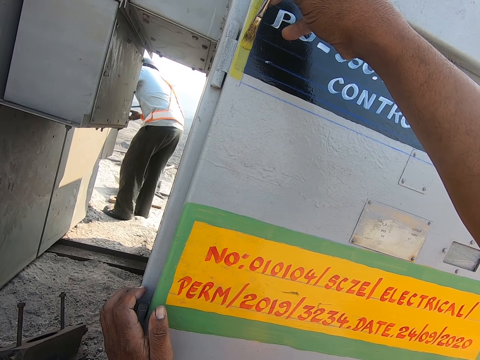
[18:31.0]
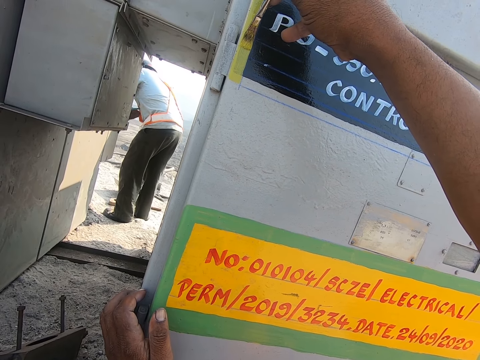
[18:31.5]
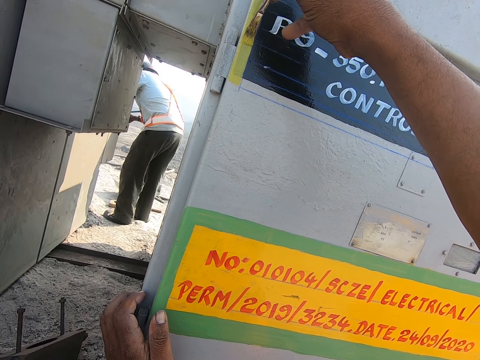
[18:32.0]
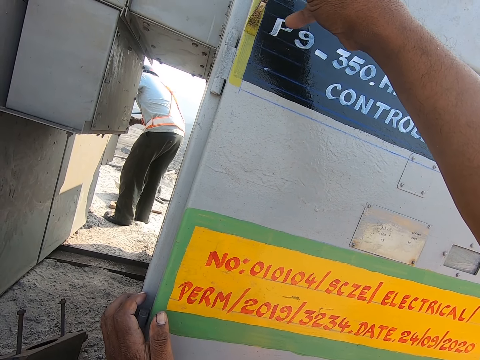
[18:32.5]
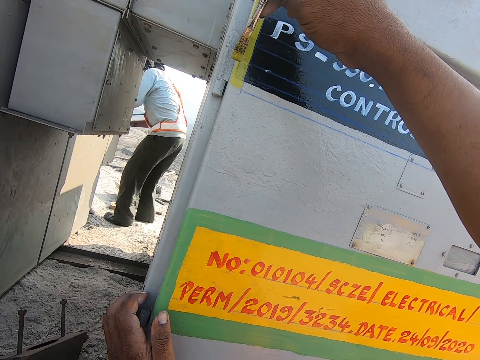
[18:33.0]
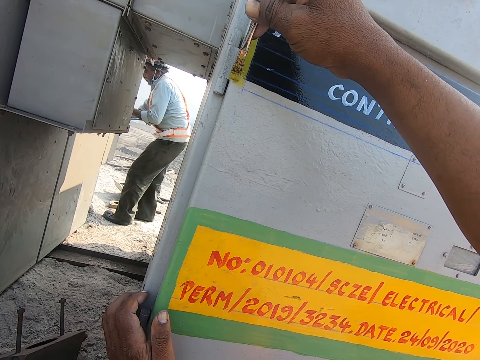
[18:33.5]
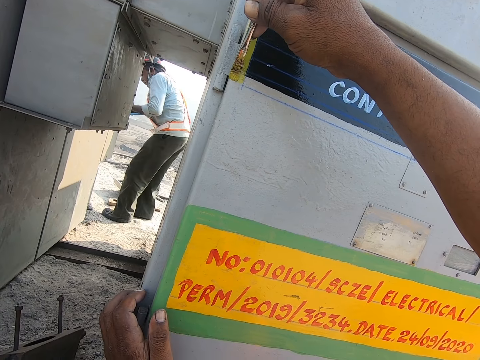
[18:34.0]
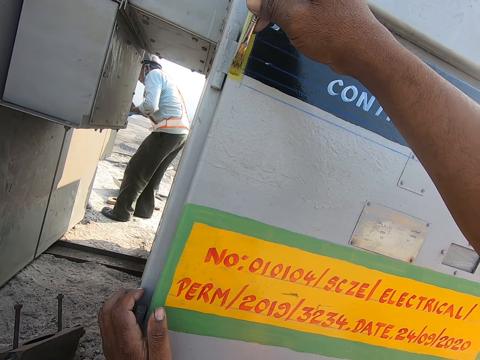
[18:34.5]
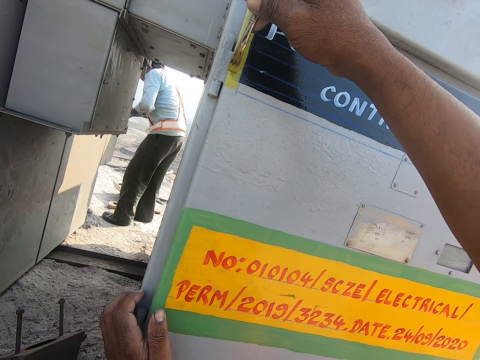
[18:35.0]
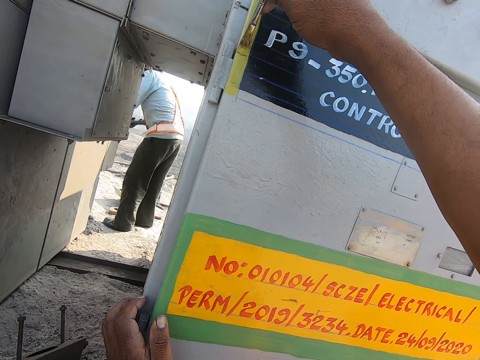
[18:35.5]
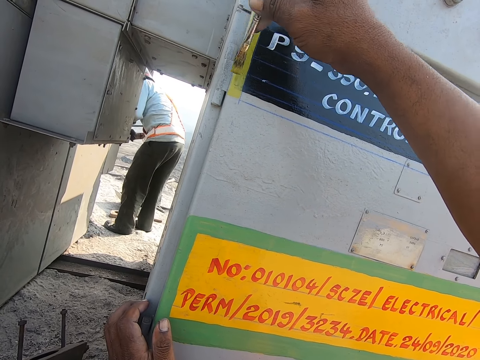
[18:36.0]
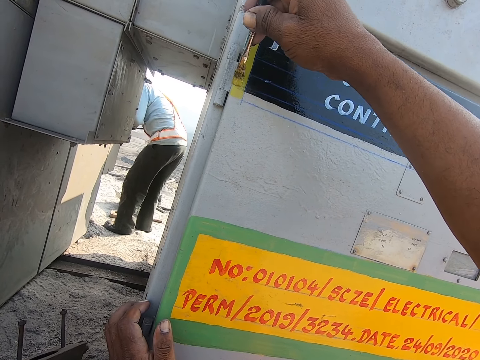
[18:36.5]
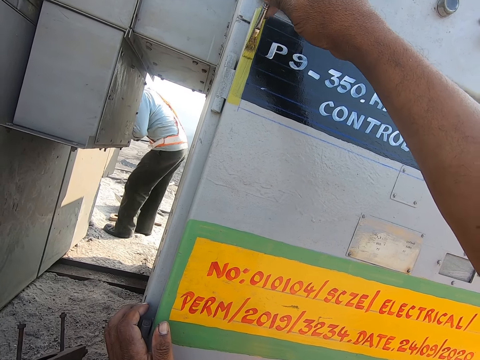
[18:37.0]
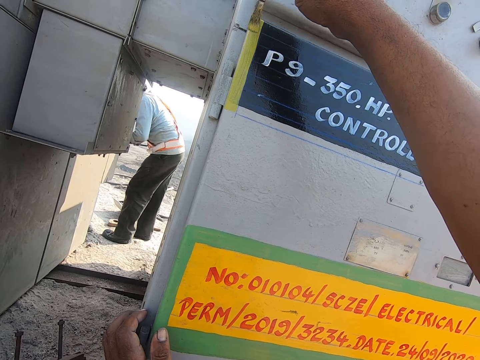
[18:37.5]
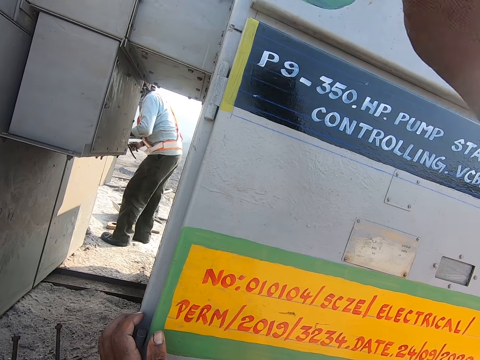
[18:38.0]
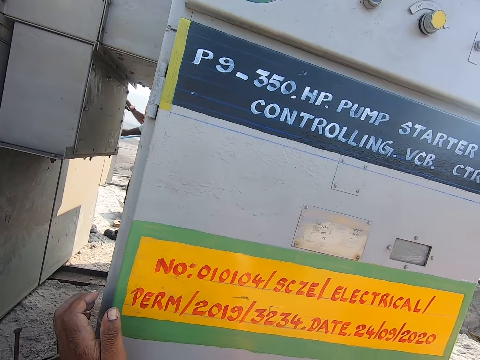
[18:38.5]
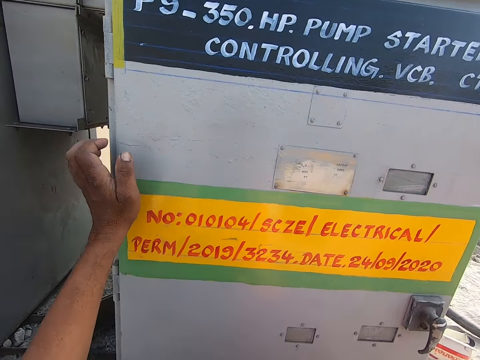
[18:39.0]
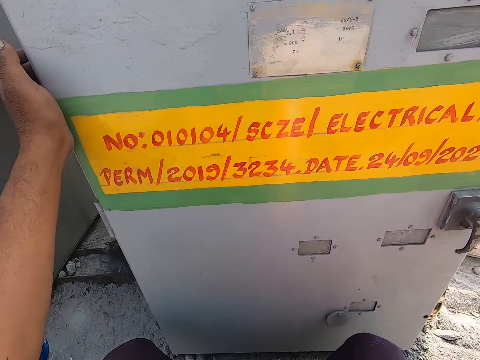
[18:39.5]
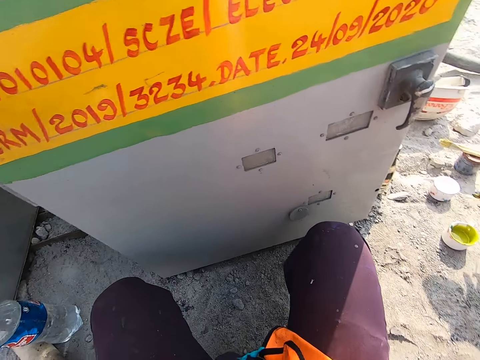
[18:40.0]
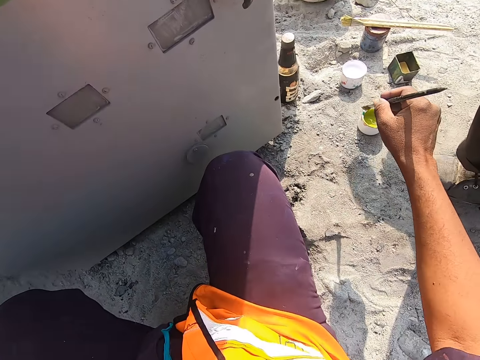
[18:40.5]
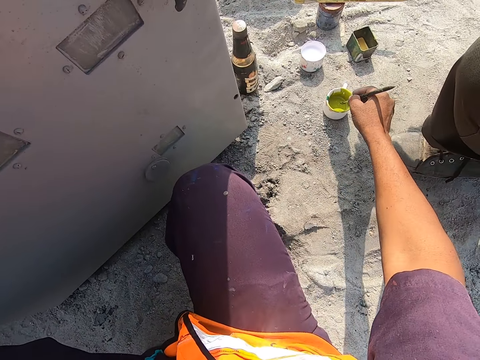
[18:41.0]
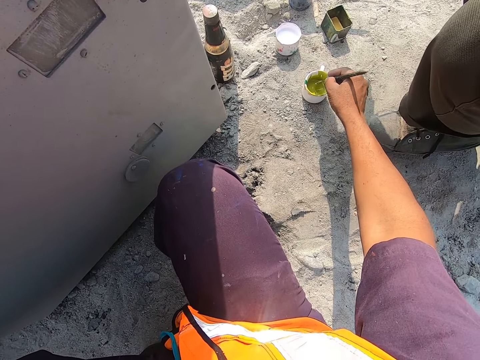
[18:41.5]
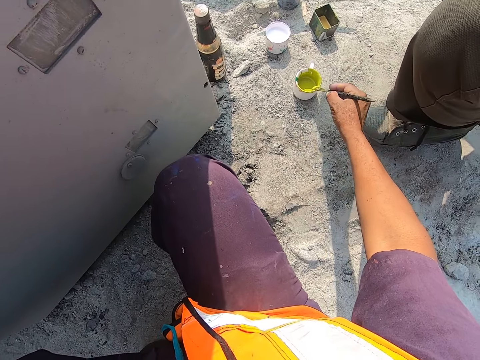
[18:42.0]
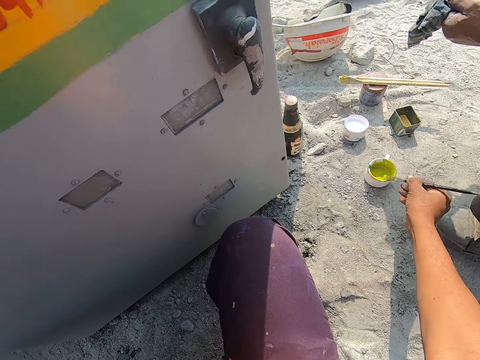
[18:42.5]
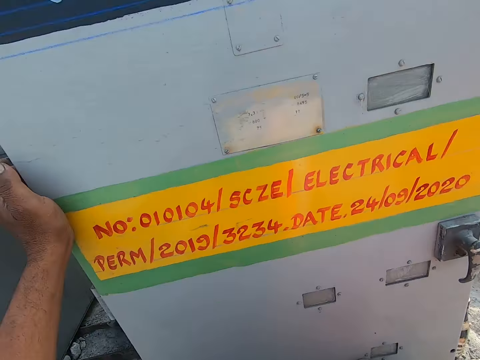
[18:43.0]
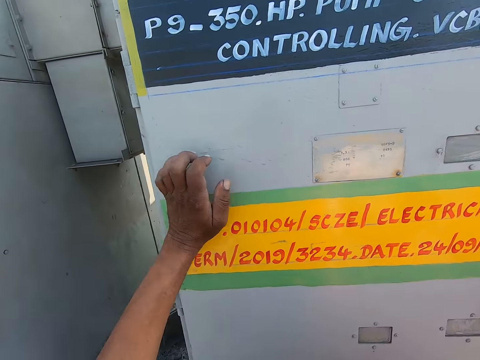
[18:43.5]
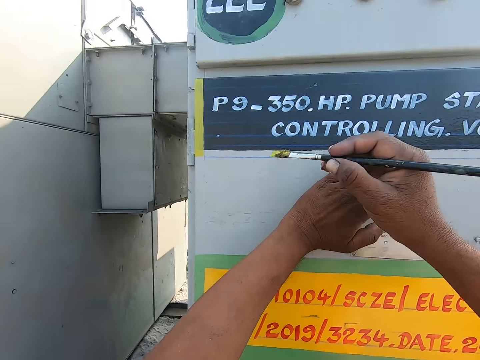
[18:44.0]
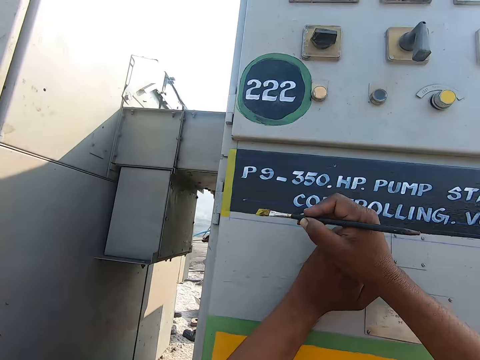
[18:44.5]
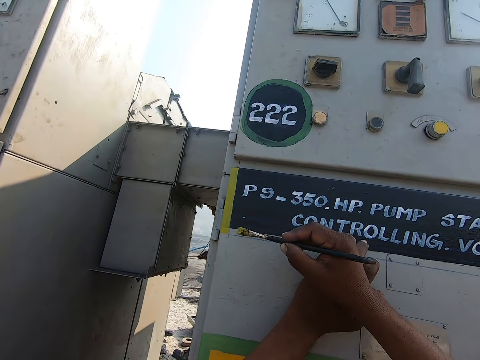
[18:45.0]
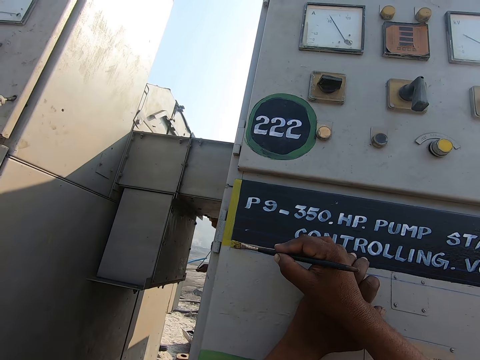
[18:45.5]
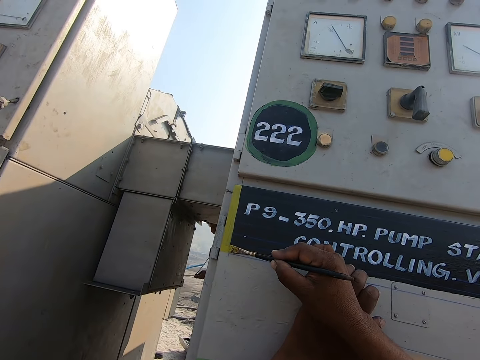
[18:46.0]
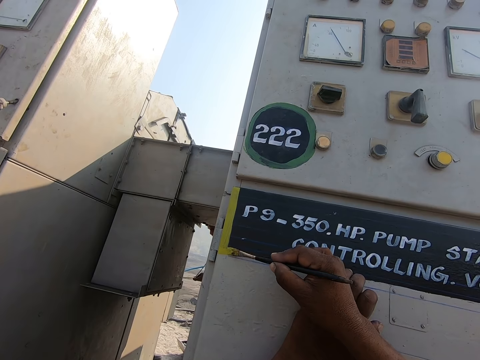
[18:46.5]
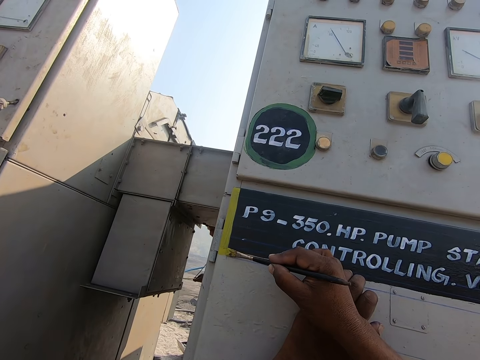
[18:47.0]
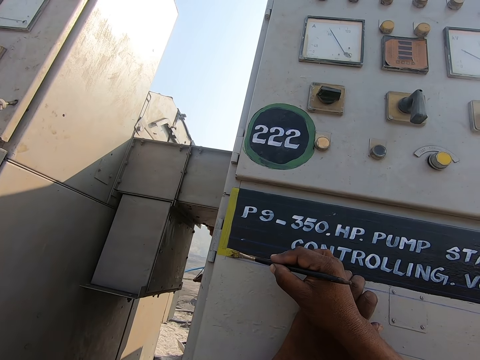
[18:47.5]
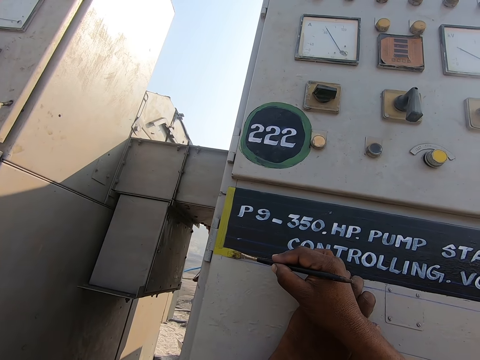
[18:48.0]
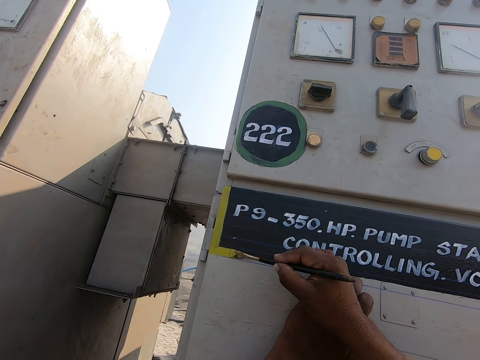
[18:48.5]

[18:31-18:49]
The camera wearer moves their left hand up slightly. They dip the paint brush in paint. They rub the paint brush on the edge of a cup. They move their left hand up slightly. They paint the door.

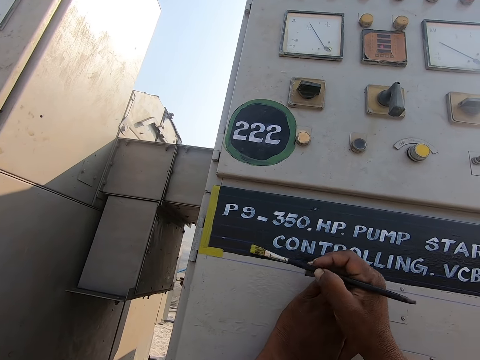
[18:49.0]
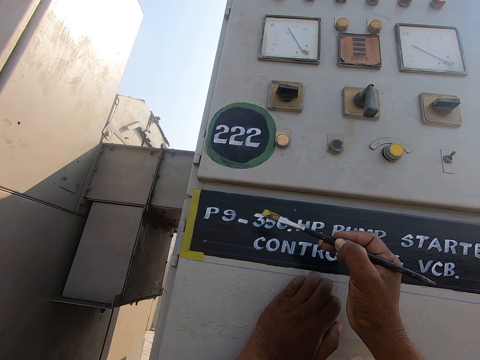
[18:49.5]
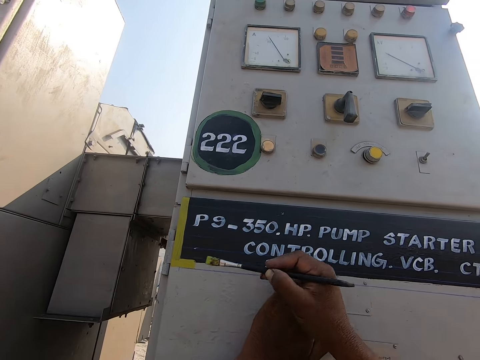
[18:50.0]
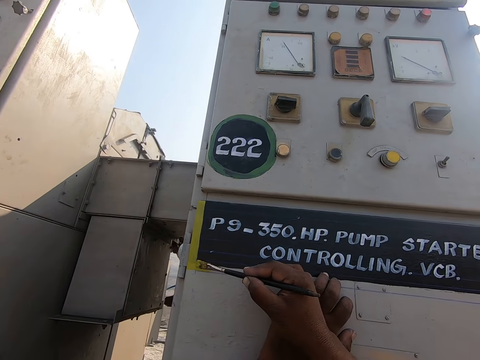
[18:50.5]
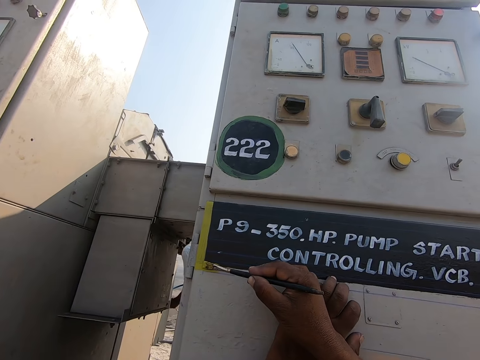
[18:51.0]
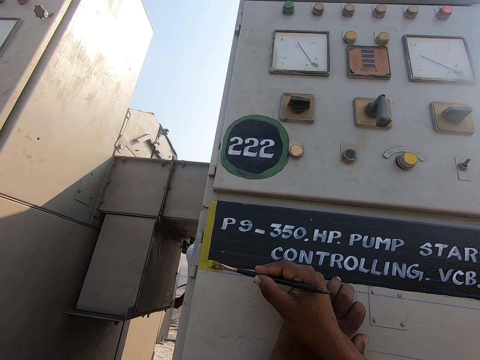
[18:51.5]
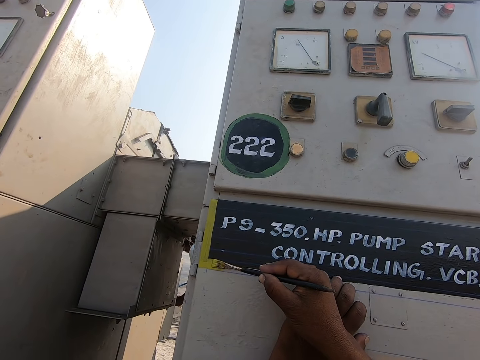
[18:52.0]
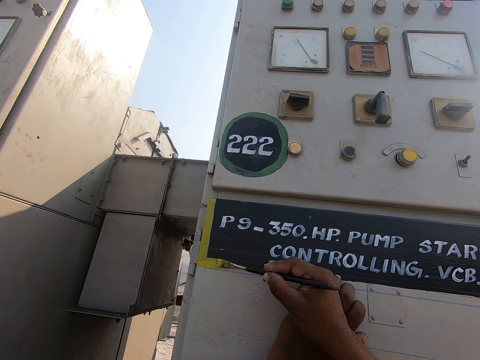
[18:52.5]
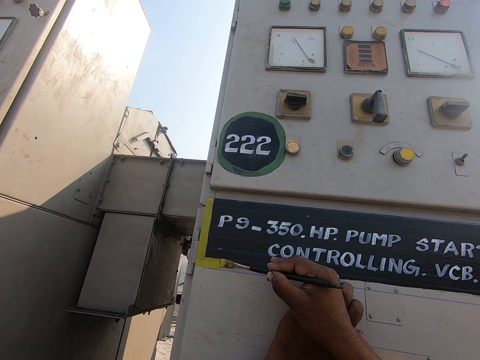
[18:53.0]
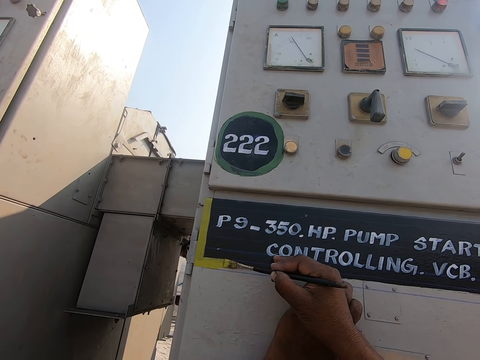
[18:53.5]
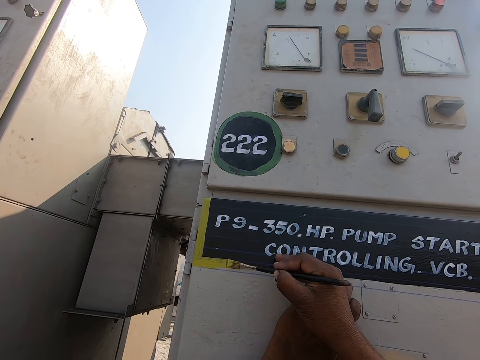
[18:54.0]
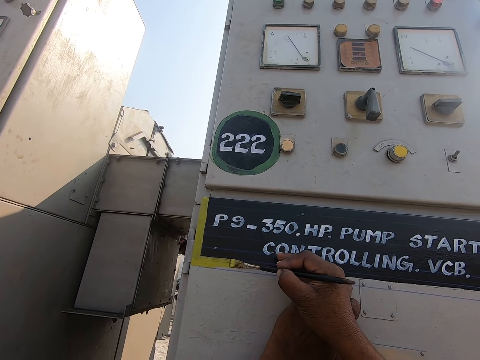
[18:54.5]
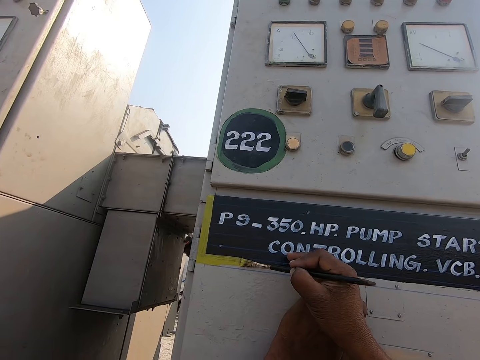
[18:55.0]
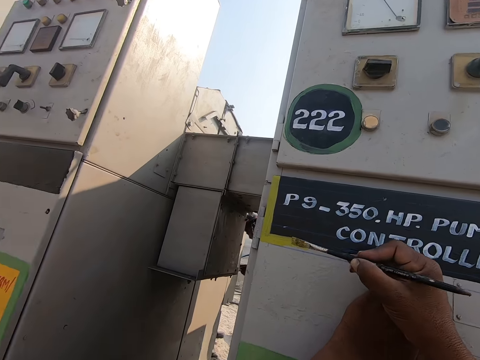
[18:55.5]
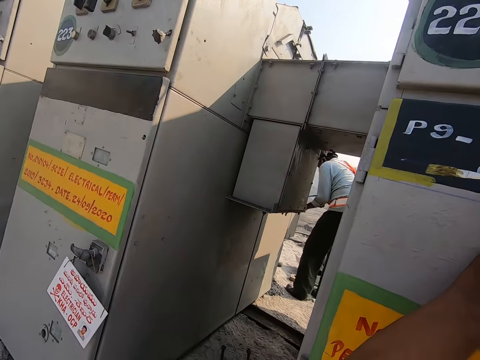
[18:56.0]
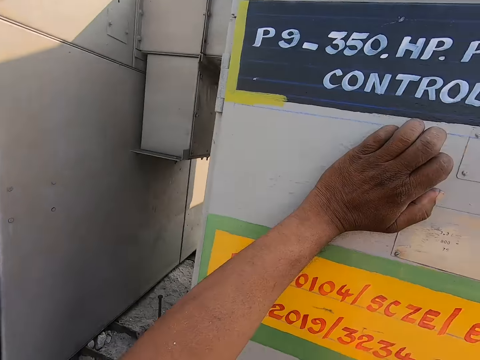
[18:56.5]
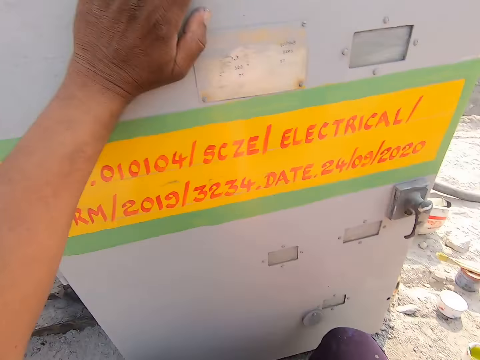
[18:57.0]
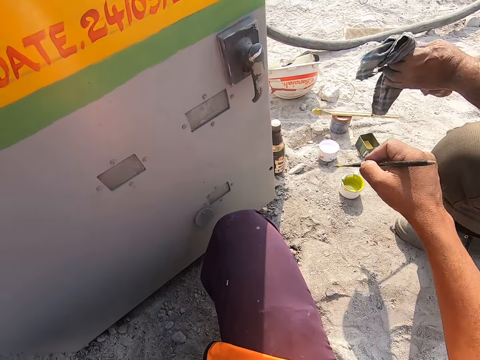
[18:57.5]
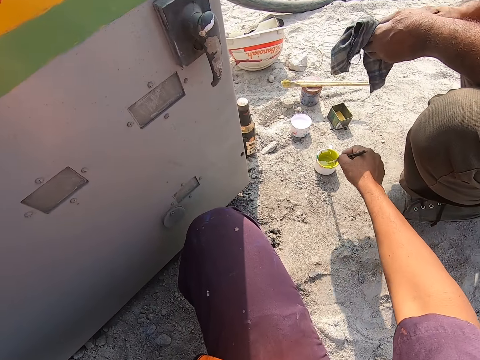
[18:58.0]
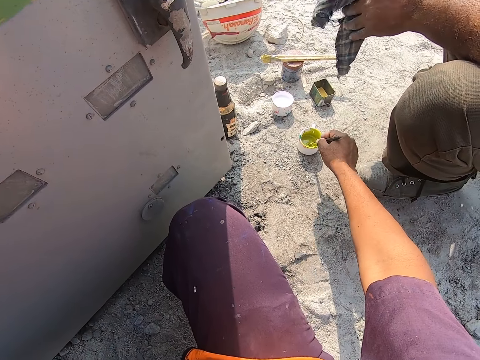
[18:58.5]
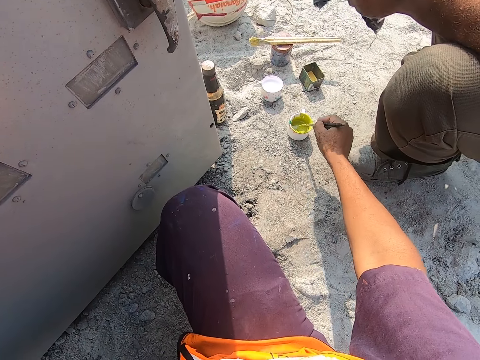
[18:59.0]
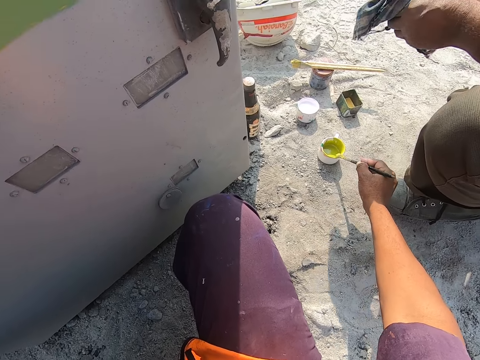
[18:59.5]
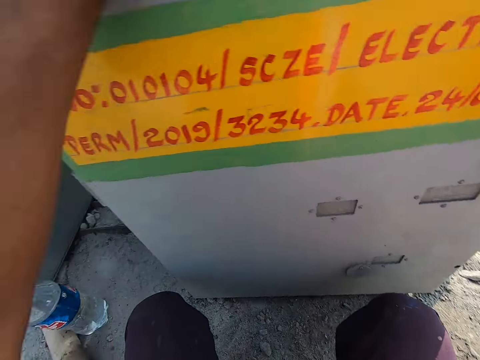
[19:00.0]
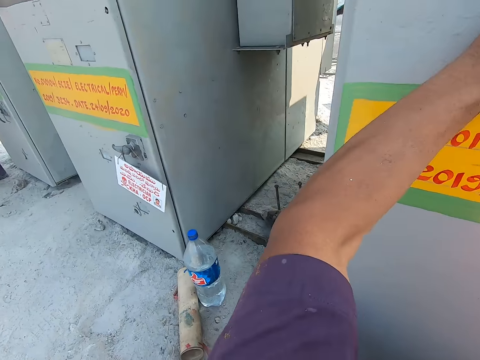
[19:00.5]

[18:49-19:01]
The camera wearer dips the paint brush in paint. They rub the paint brush on the edge of a cup. They look around.
